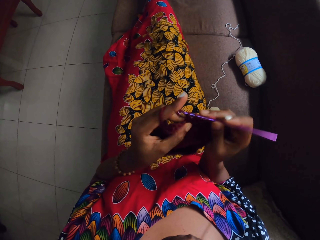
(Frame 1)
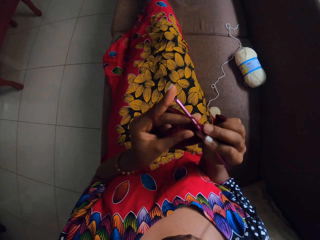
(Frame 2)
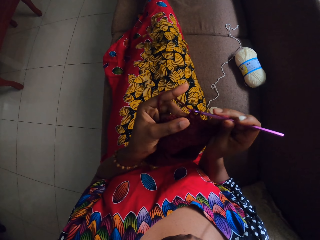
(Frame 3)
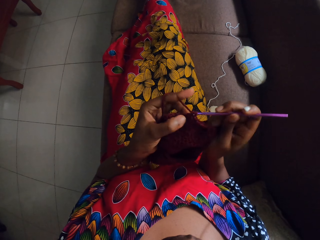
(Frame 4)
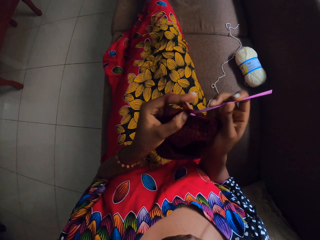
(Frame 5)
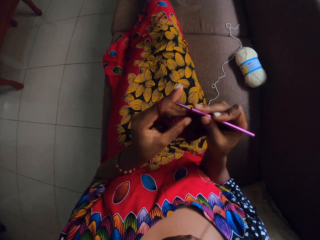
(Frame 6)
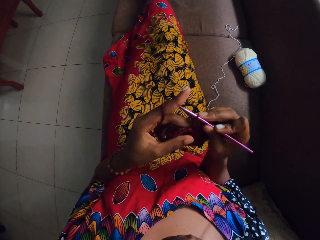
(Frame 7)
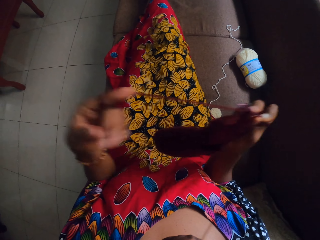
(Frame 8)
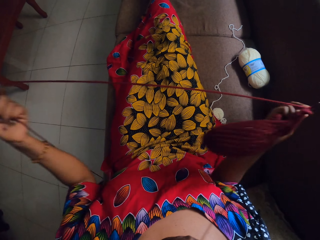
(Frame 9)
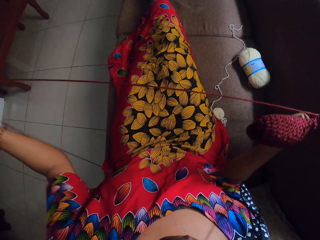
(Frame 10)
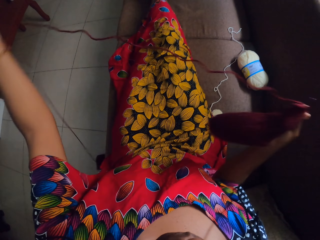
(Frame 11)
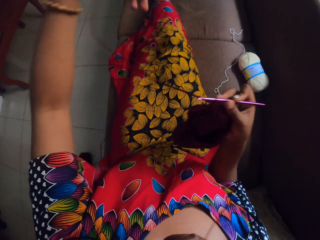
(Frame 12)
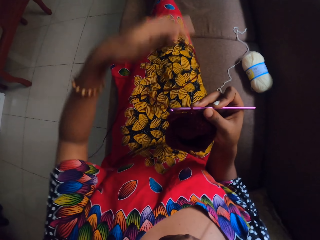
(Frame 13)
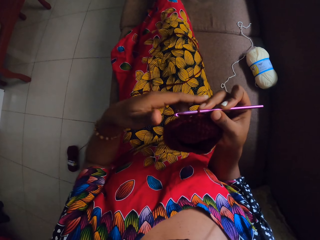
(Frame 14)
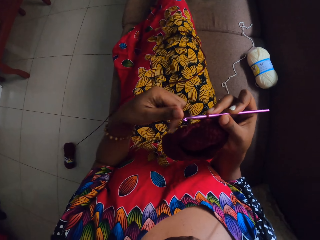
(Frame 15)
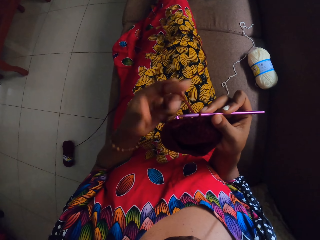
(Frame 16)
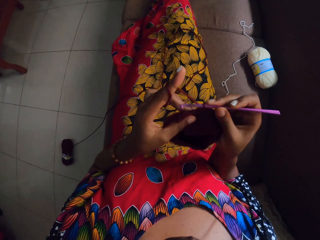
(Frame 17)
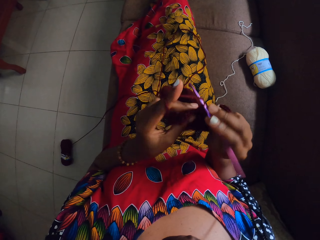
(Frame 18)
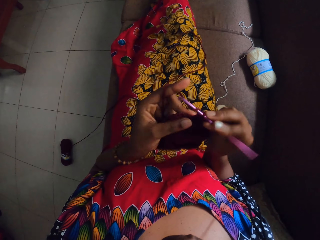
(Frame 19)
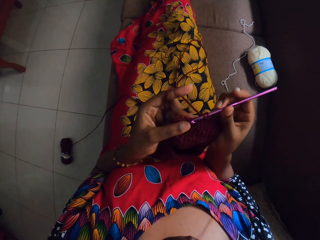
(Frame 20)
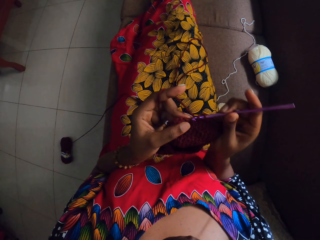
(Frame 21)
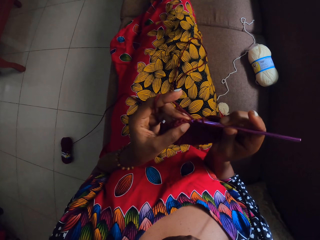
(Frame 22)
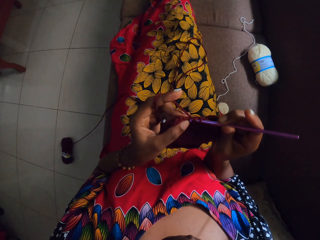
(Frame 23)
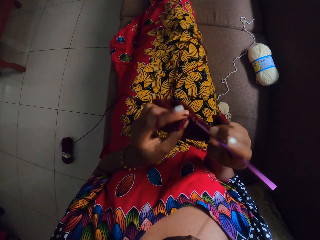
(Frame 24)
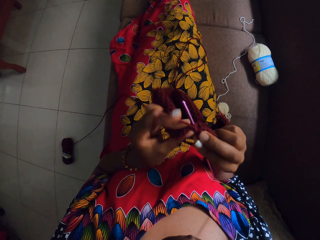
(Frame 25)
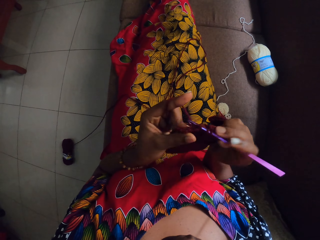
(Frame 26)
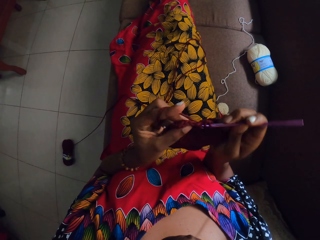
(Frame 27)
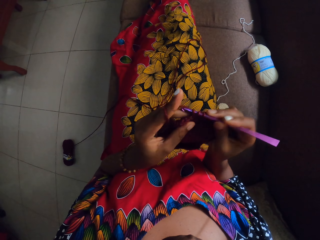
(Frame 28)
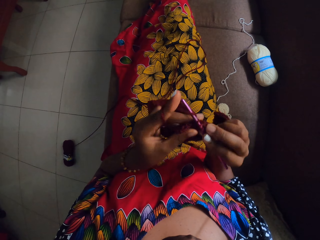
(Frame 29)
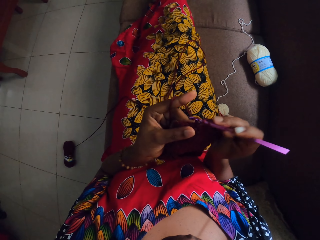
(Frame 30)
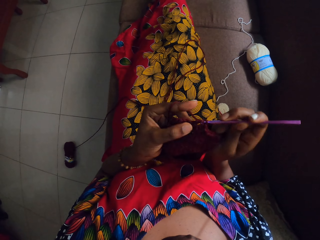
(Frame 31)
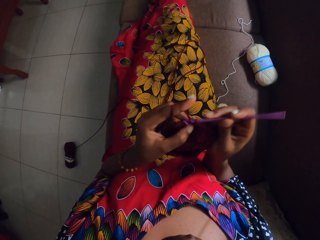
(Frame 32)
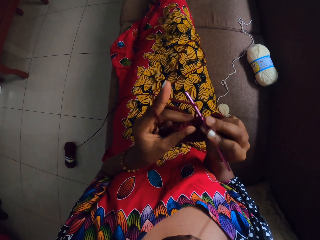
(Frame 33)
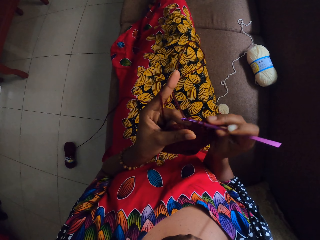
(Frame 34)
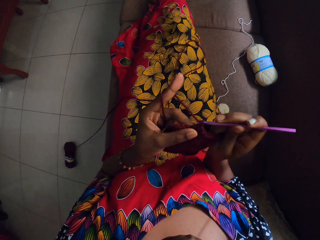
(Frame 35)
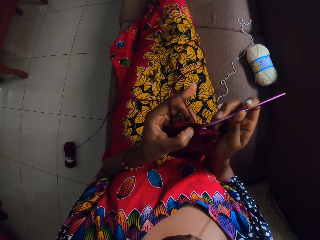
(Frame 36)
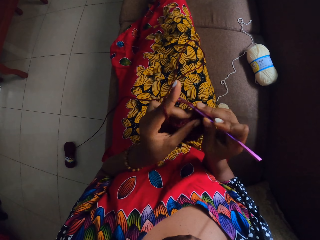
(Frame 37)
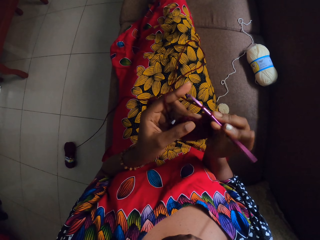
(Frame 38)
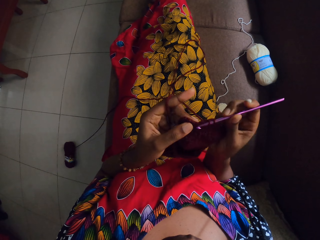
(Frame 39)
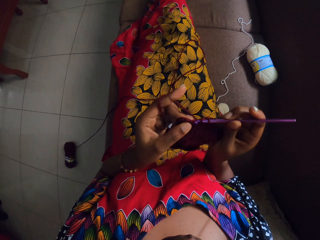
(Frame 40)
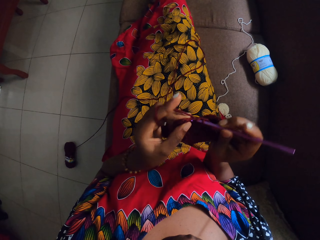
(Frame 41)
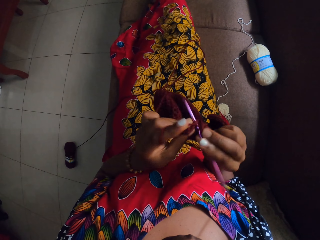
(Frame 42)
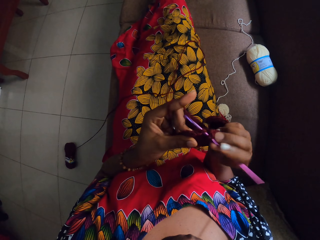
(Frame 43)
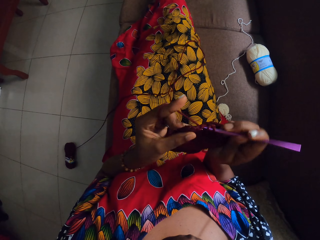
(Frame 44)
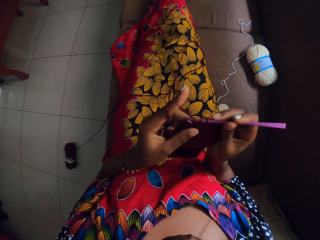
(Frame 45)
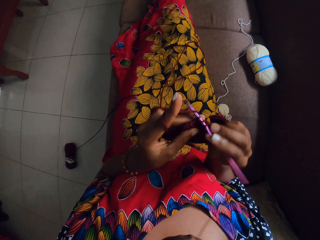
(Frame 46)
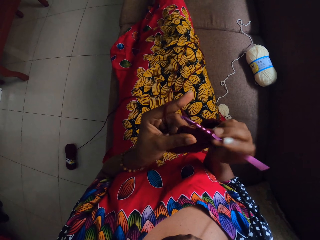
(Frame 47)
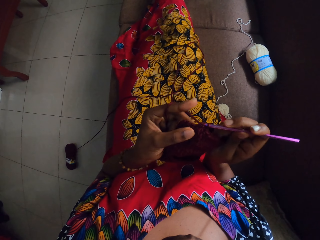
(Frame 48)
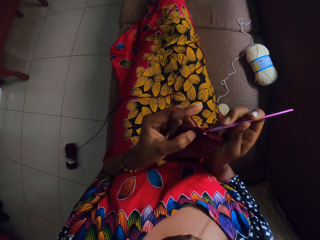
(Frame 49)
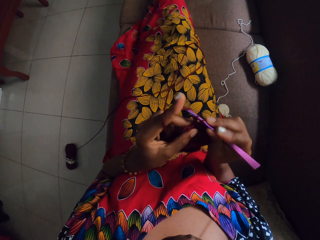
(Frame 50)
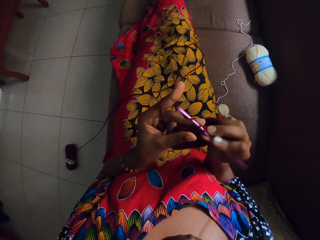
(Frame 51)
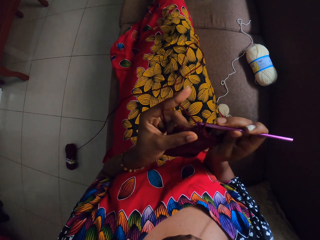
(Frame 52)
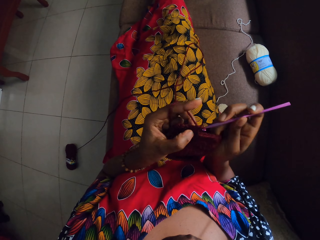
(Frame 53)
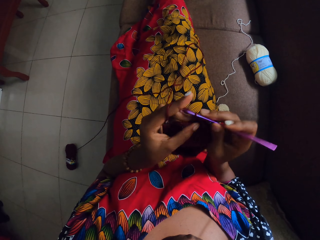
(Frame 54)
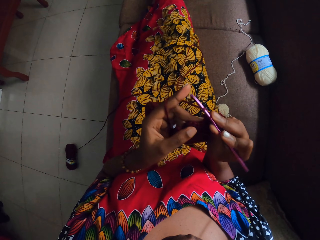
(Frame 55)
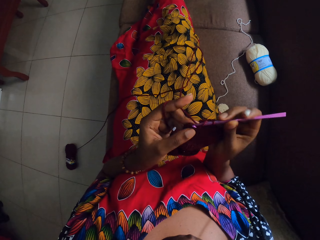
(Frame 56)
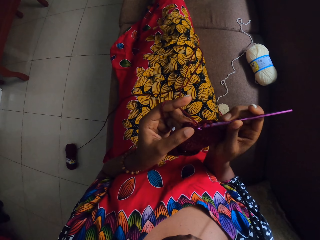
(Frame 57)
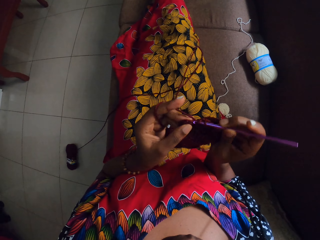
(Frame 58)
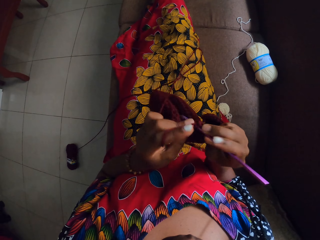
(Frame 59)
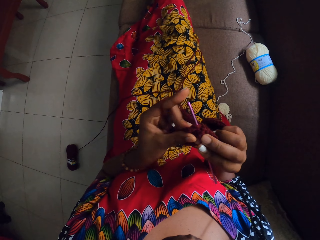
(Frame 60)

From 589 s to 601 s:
The camera wearer pulls the thread. They hold the crochet cloth and crochet the crochet cloth.

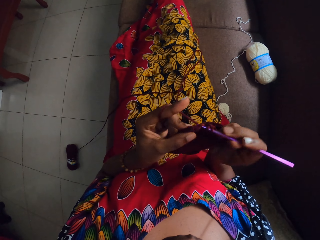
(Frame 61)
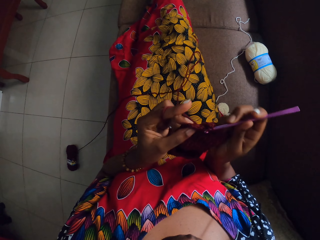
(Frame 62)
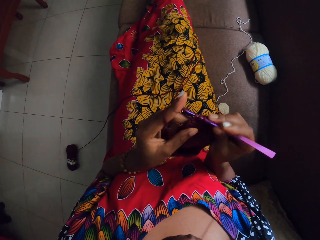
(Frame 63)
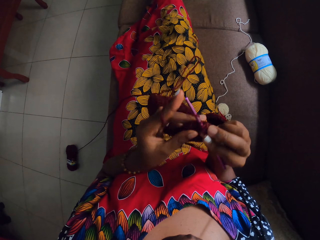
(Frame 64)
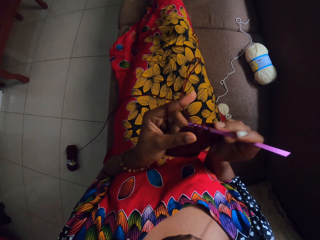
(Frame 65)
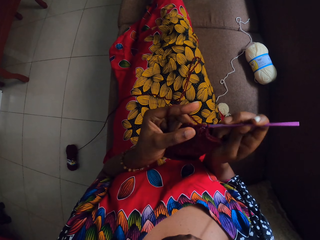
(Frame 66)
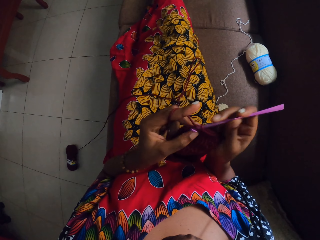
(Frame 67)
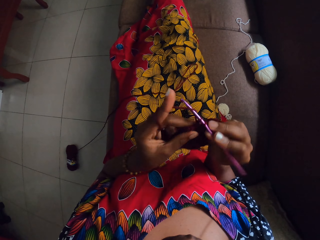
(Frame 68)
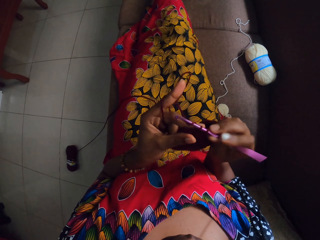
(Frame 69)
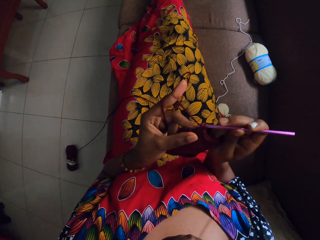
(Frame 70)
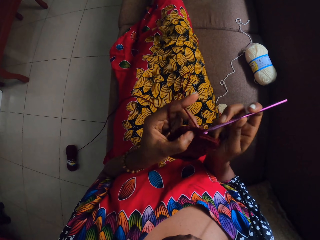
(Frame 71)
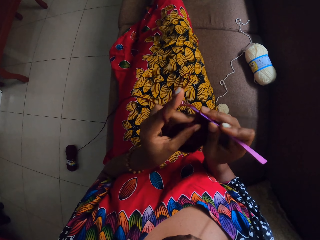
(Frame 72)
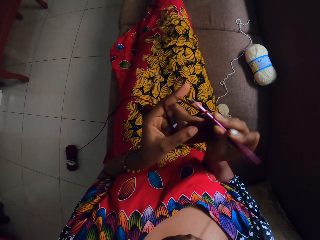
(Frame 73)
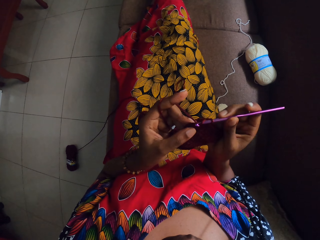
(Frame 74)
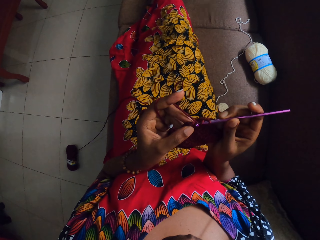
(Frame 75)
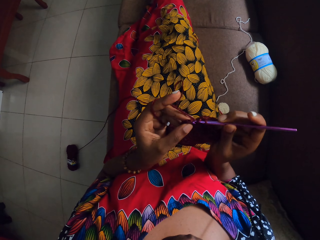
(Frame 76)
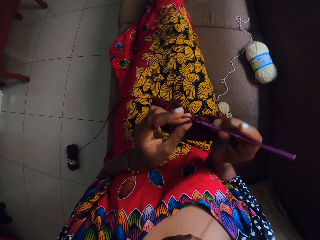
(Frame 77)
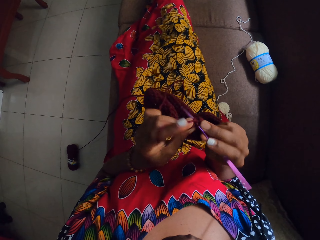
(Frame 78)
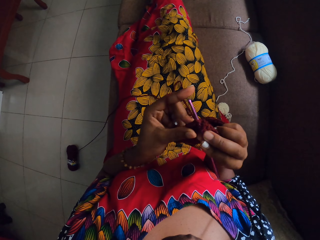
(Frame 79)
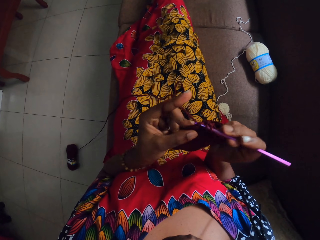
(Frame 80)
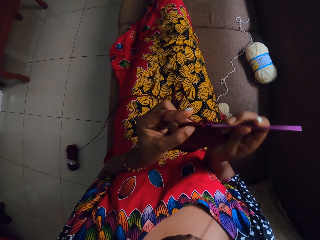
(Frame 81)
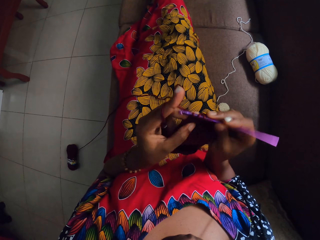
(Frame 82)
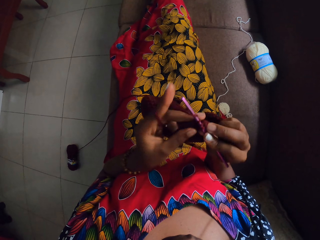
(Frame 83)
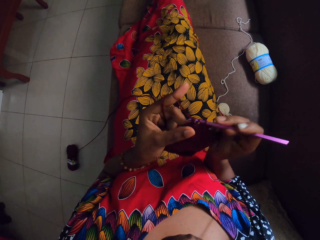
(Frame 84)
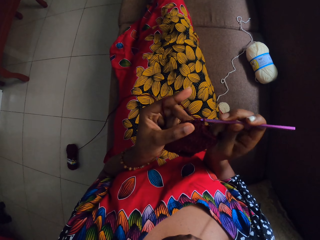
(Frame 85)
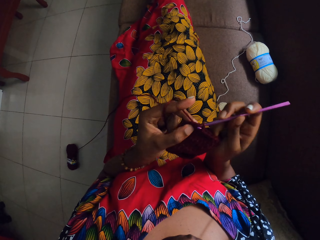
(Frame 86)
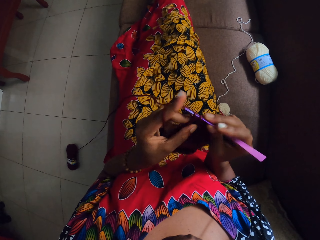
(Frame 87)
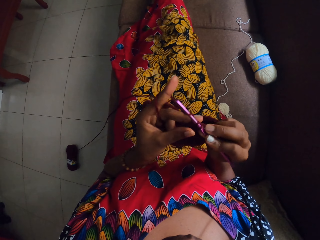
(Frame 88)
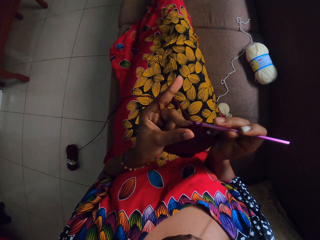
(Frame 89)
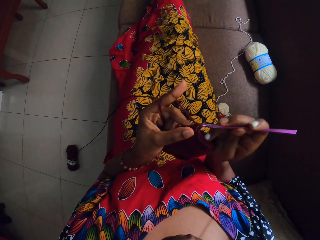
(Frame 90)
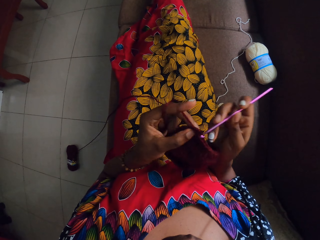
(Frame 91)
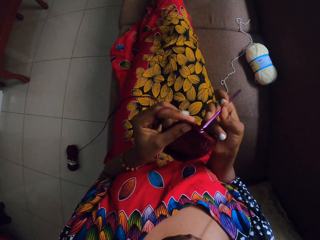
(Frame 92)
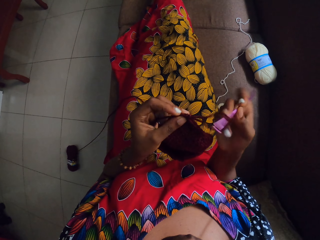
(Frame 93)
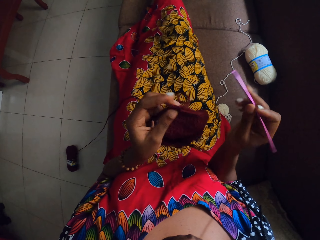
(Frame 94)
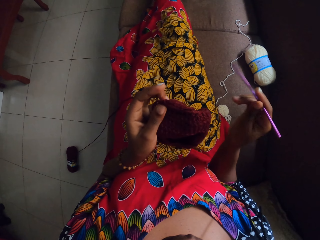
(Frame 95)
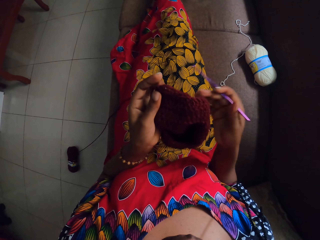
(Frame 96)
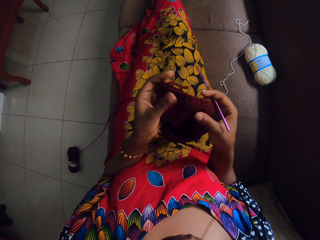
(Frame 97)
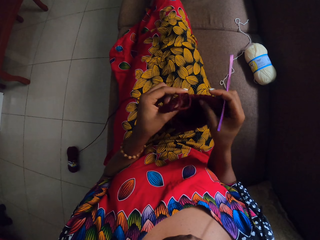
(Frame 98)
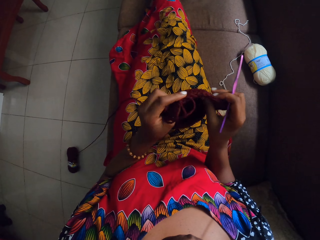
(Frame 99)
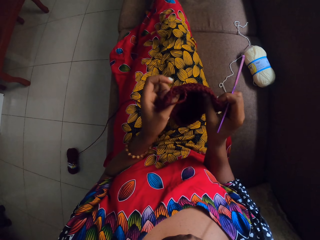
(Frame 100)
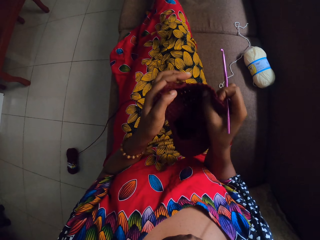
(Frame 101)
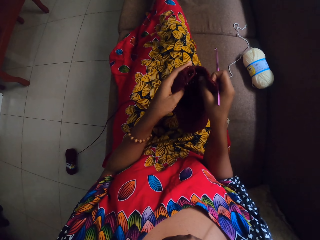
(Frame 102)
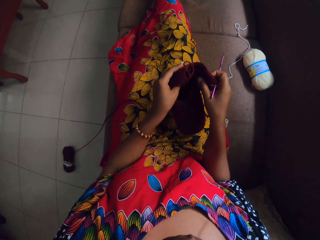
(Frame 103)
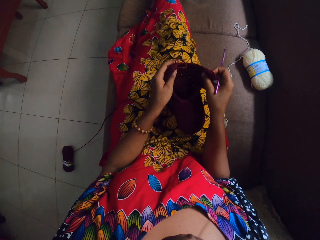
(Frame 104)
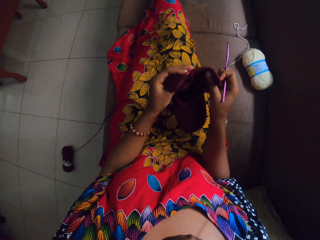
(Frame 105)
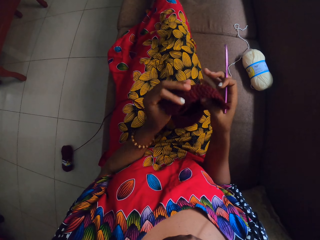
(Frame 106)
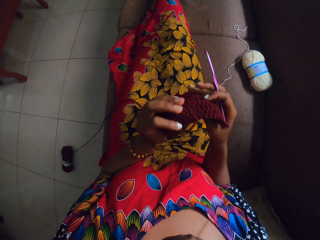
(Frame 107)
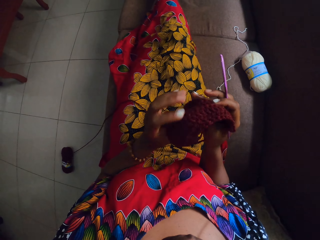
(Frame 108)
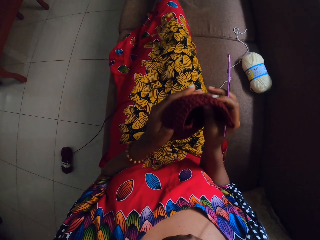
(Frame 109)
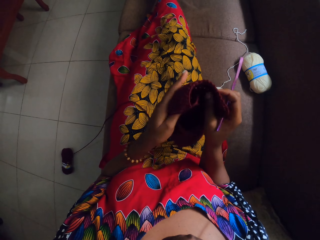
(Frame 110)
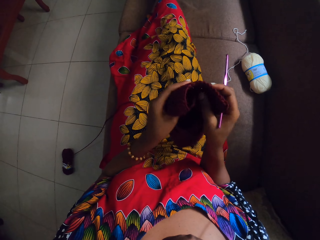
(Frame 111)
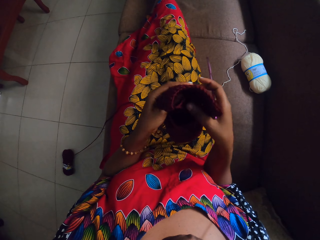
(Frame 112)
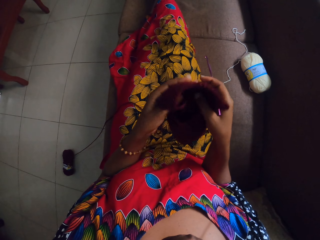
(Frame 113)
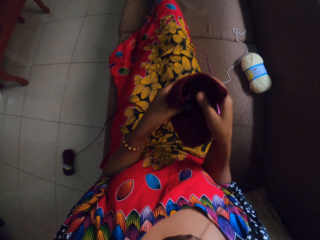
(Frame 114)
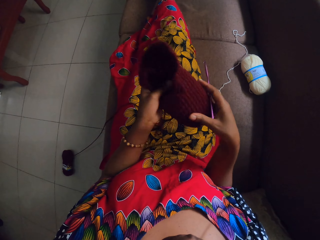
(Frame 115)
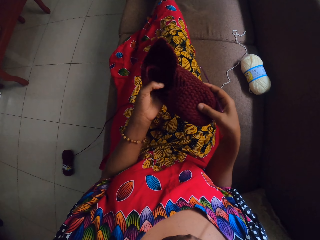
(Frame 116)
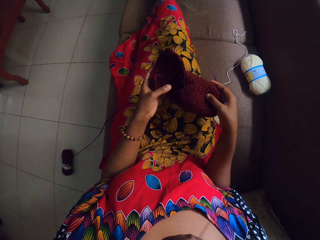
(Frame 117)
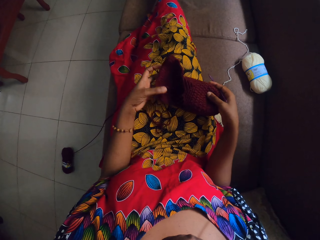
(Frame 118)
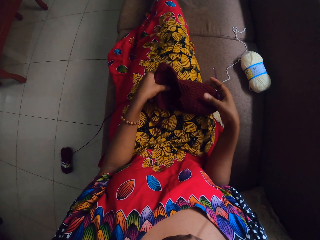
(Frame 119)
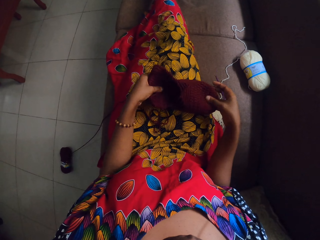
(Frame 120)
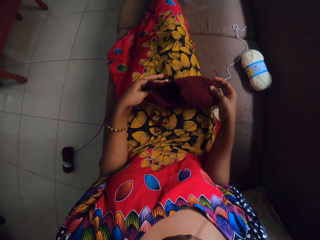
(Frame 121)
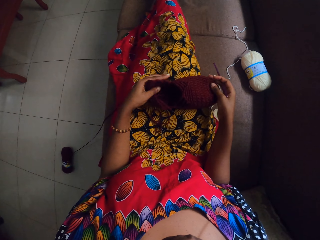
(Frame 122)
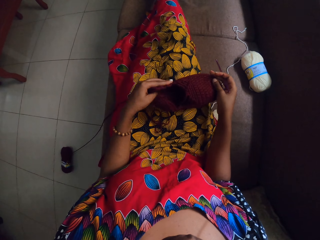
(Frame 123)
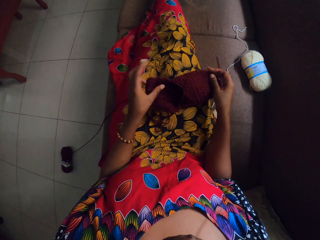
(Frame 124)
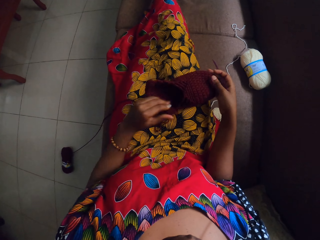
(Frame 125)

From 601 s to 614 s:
The camera wearer removes the crochet hook from the crochet cloth. They adjust a crocheted wool with both hands. They press the crochet cloth. They place the crochet cloth on the thigh.
